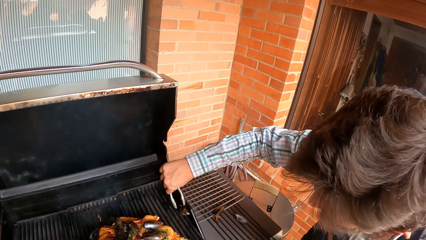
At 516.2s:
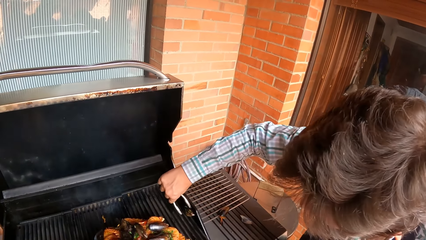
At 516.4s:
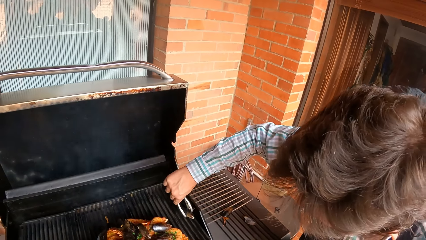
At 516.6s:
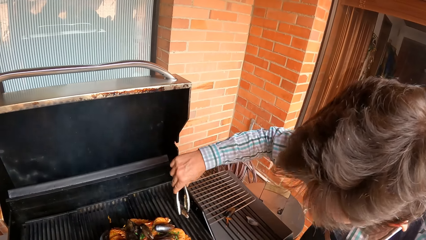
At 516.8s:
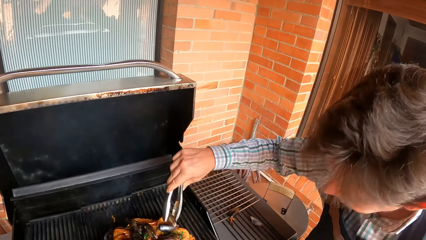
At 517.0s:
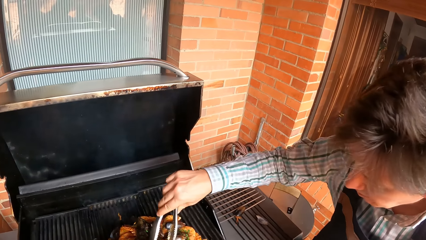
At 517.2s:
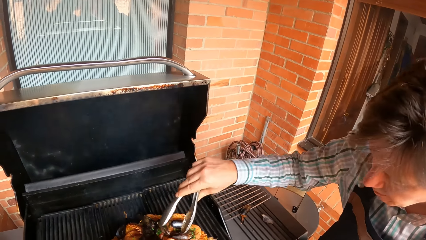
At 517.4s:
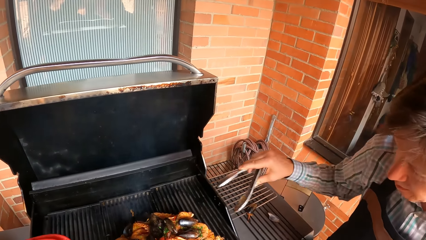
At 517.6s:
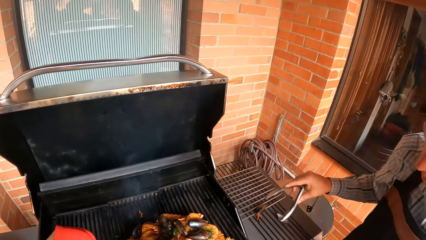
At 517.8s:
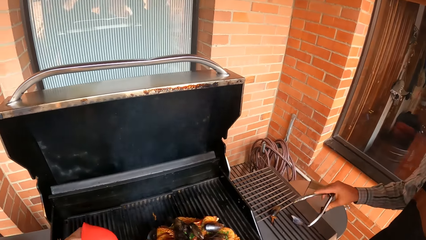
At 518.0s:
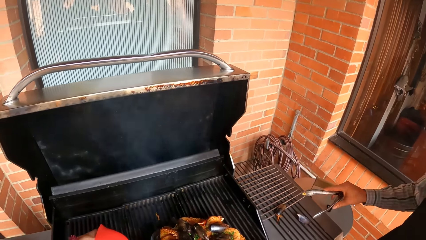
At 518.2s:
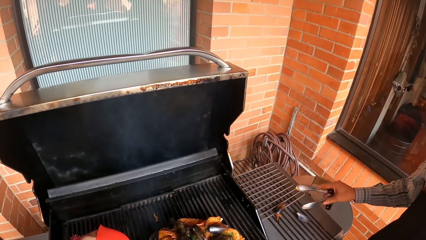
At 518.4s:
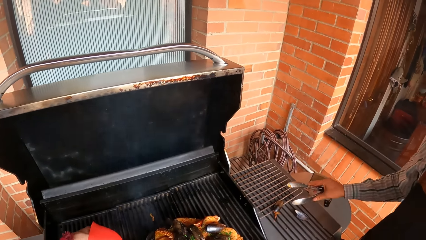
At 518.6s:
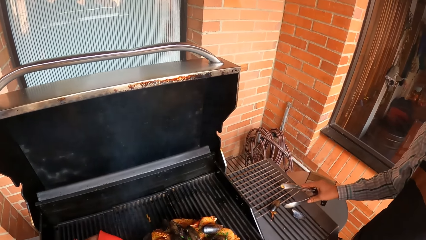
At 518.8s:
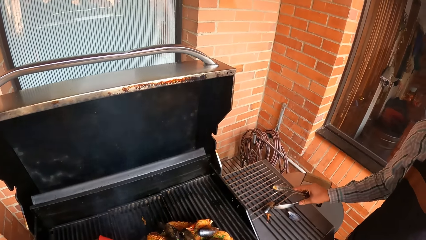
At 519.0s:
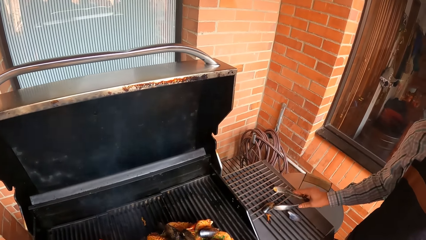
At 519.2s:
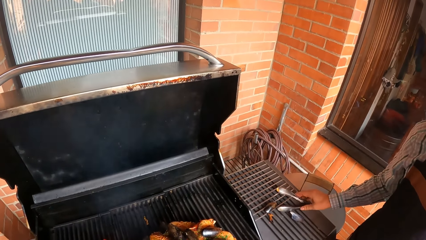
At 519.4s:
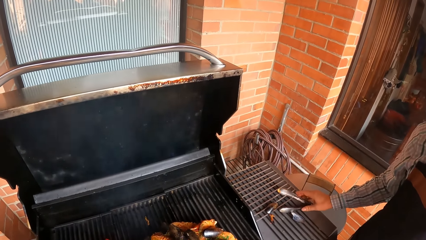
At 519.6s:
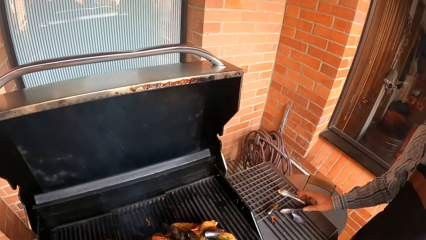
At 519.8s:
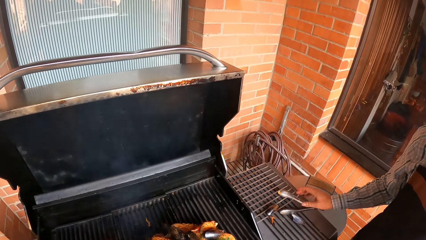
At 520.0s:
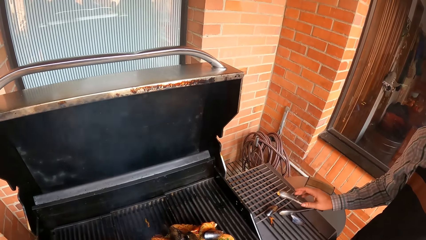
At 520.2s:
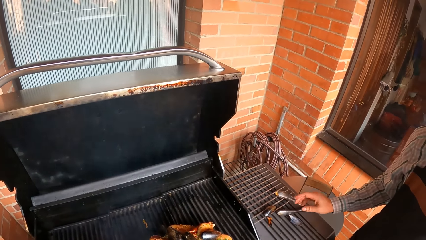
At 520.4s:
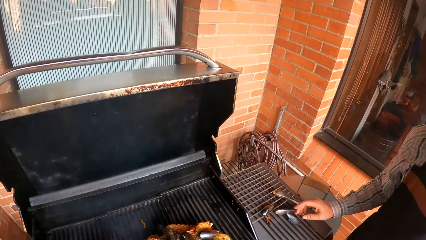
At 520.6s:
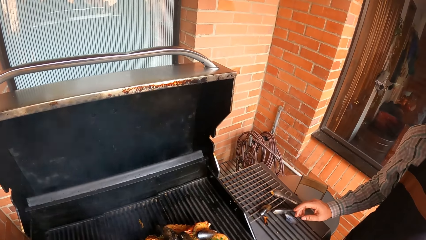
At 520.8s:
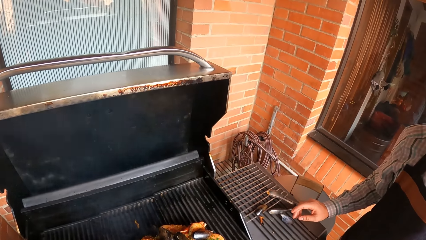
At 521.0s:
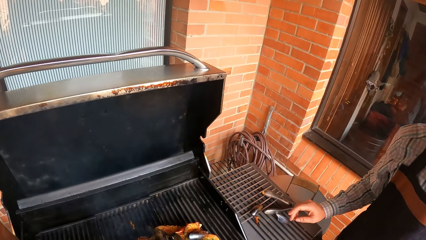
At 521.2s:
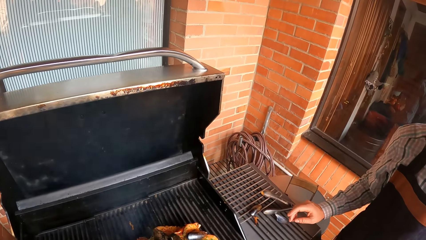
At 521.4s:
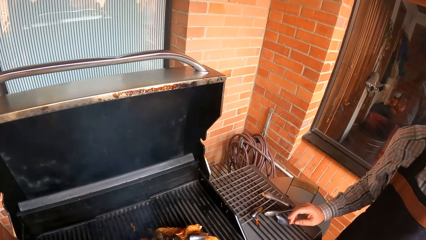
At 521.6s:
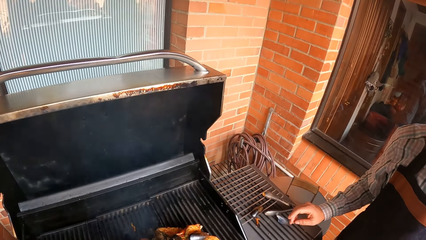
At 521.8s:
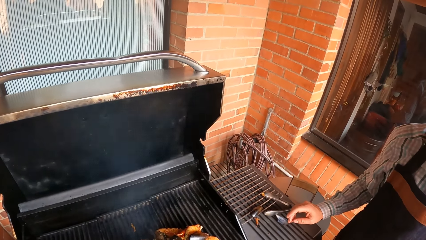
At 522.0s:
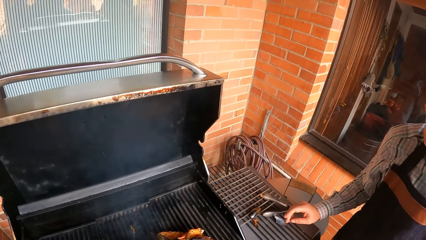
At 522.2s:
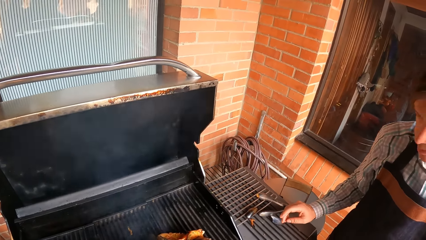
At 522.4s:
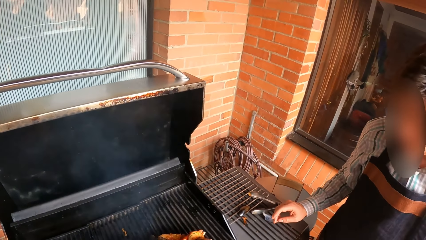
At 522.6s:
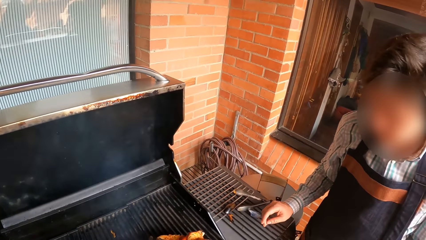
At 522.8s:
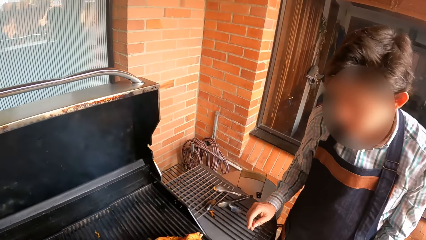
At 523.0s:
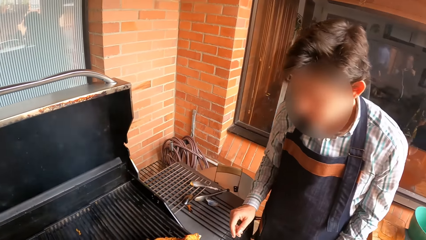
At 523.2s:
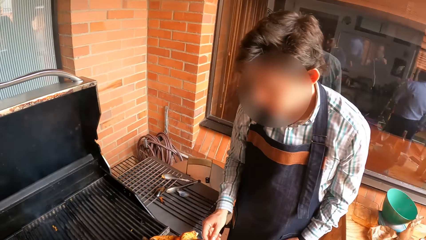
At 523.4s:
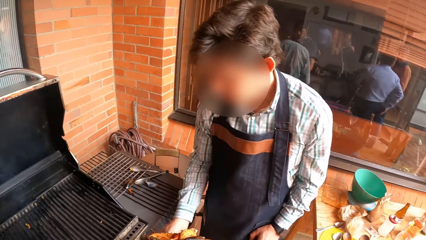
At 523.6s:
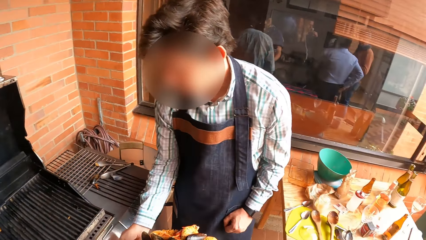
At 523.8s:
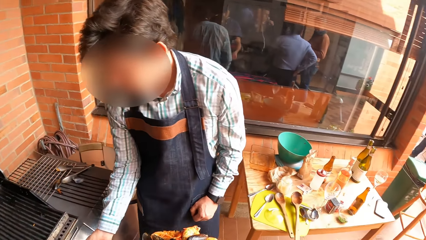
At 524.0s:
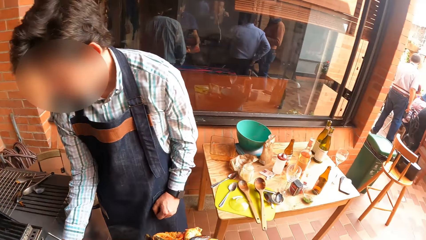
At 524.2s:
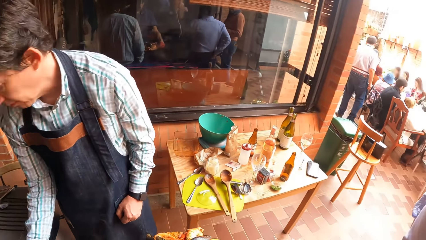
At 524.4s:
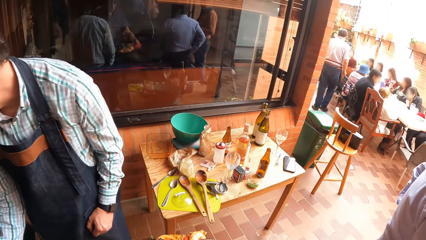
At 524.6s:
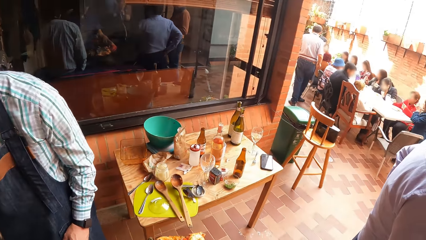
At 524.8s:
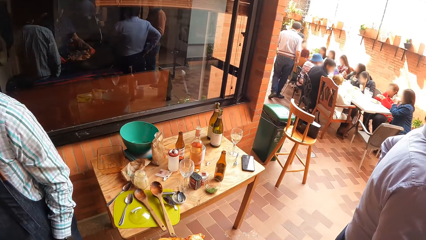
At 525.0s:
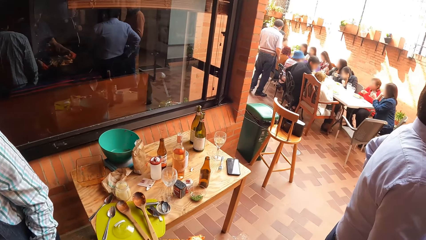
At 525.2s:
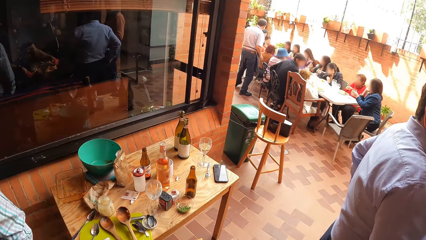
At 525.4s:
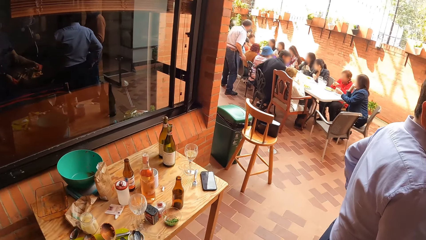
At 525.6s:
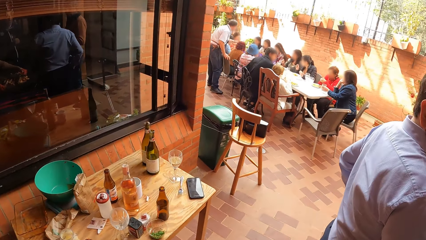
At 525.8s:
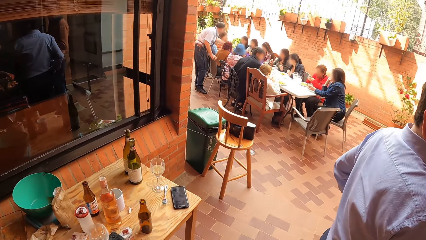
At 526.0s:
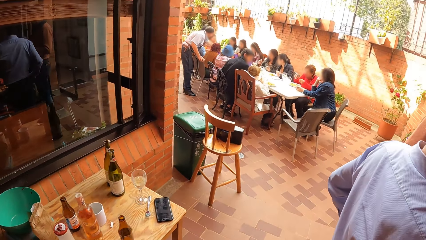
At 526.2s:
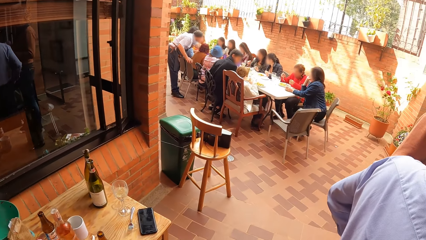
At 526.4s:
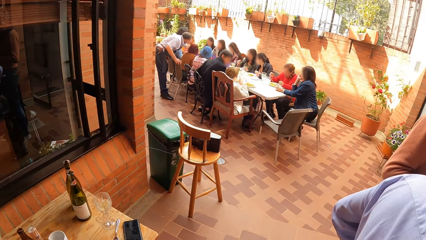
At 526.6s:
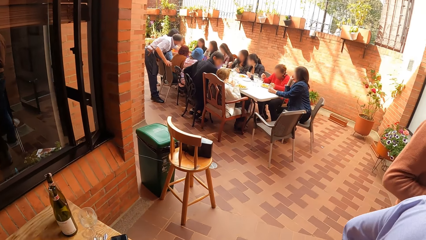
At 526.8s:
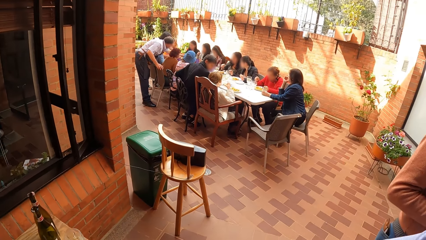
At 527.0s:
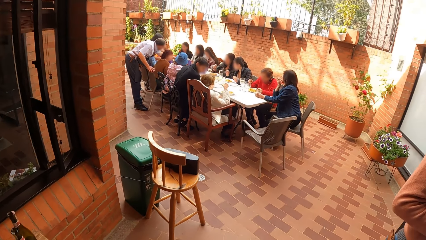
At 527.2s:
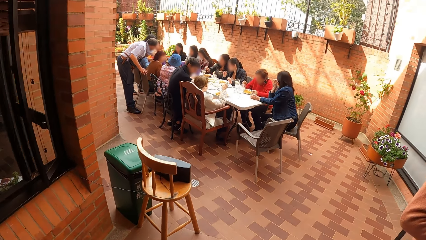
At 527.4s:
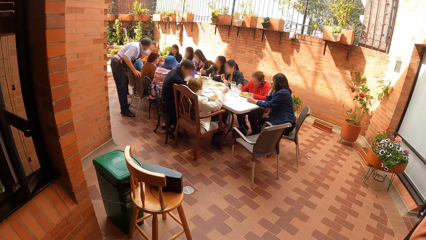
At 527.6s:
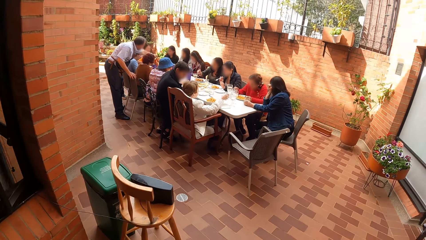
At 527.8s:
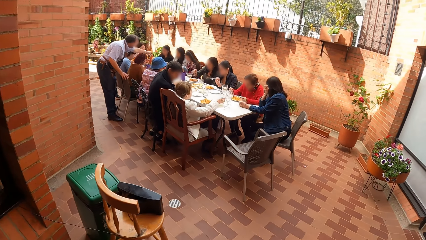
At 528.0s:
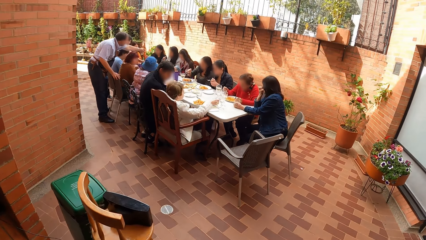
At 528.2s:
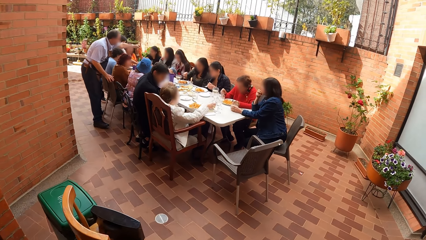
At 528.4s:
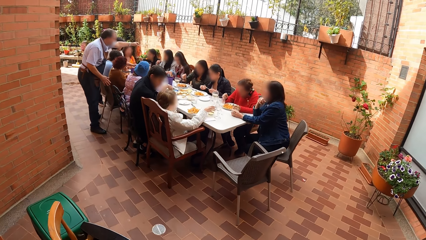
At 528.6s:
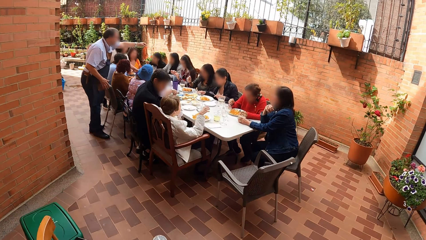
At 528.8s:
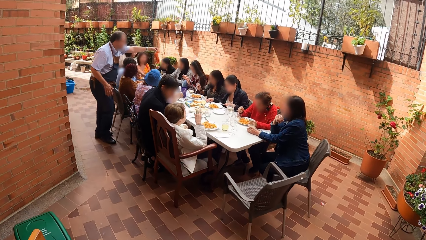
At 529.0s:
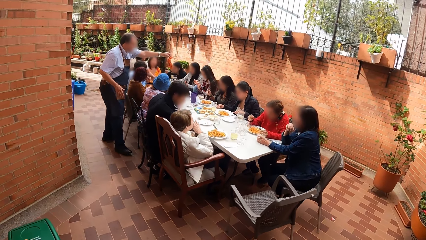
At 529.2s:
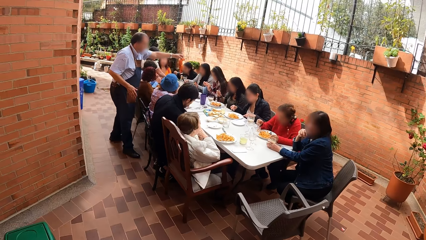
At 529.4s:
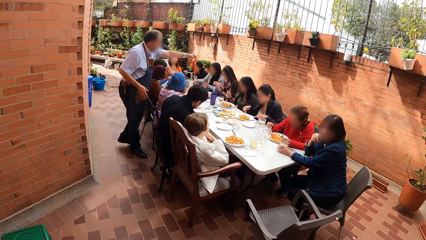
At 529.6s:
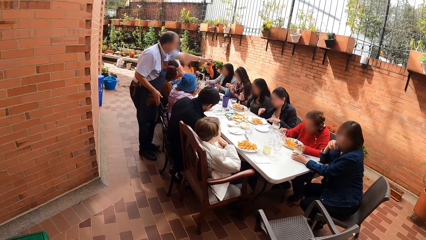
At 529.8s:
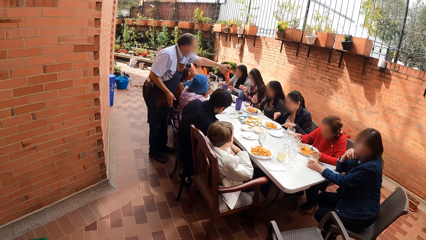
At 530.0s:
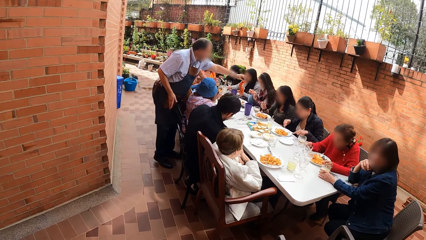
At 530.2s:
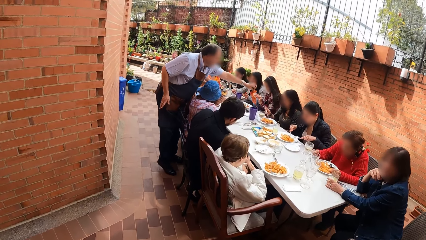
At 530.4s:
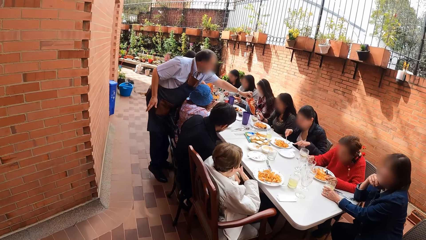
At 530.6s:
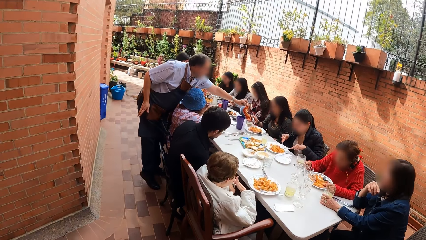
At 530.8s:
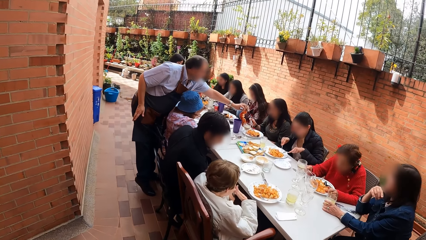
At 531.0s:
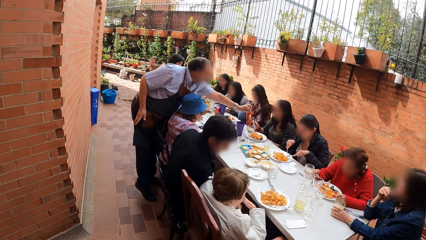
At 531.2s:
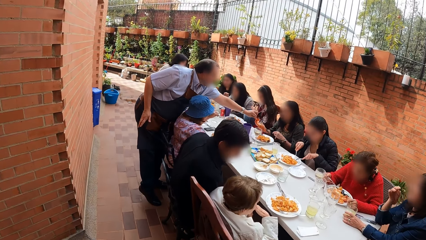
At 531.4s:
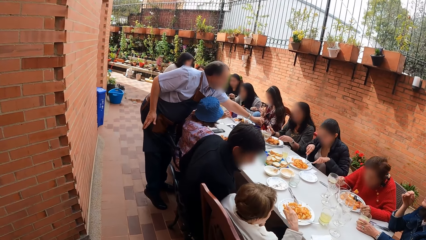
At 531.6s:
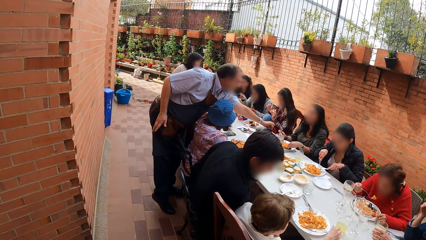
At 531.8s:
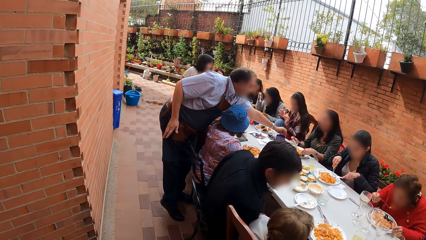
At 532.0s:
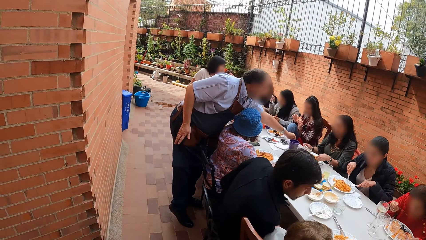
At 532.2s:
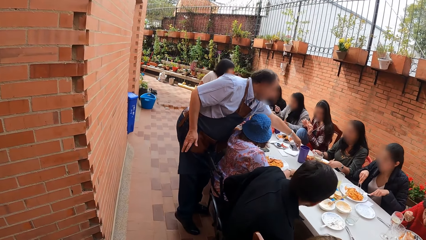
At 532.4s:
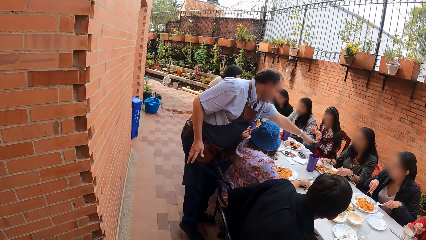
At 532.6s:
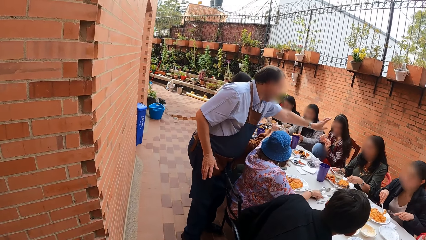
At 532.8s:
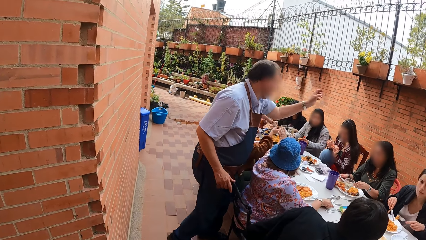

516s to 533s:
The camera wearer converses with the man. The man picks up food from the grill with the kitchen tong in his right hand, moves food on the grill, and drops the food from the kitchen tong in his right hand in the plate on the grill. He drops the kitchen tong in his right hand on the grill or a table. The camera wearer converses with the man. They carry the plate of food from the grill with both hands. They walk around the compound. Another man walks around the table. The camera wearer walks away from the grill. The other man interacts with a woman. He picks food on the table. Another woman drops a cup in her right hand on the table. The camera wearer walks around the compound. The other man drops a piece of food in his left hand on the plate on the table. A third woman eats food from the plate on the table with a fork in her right hand.
